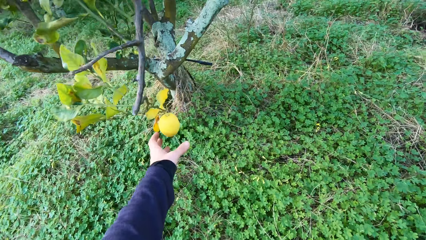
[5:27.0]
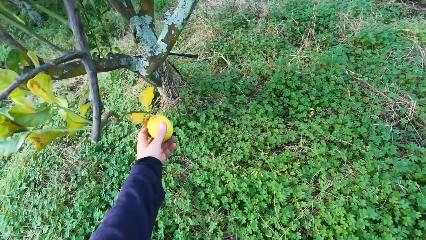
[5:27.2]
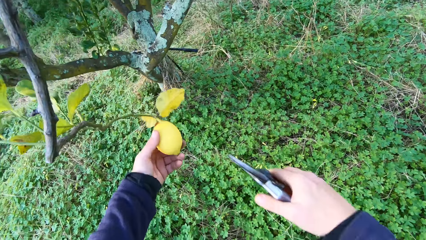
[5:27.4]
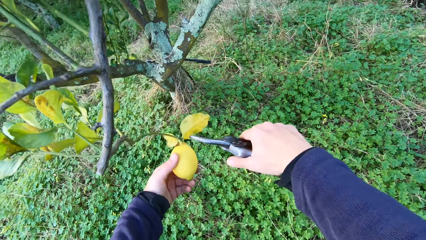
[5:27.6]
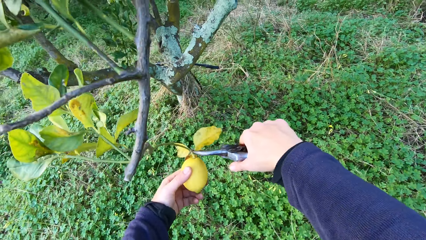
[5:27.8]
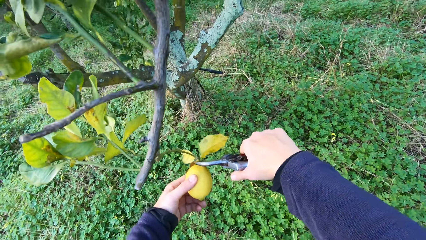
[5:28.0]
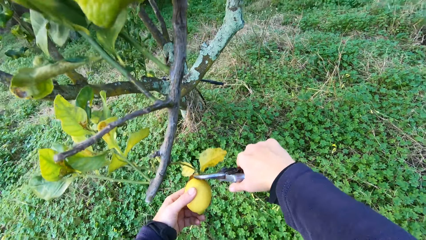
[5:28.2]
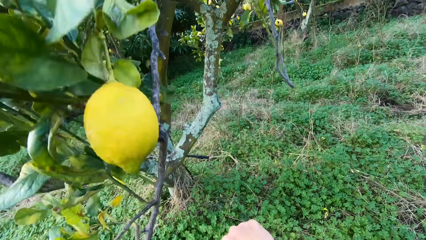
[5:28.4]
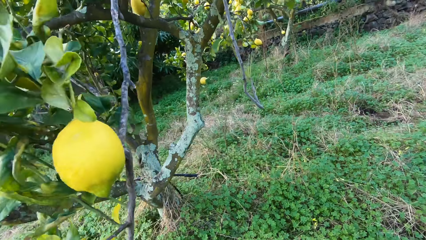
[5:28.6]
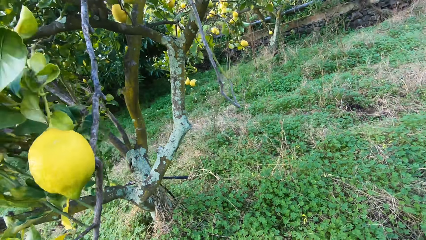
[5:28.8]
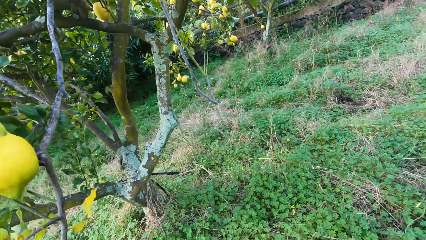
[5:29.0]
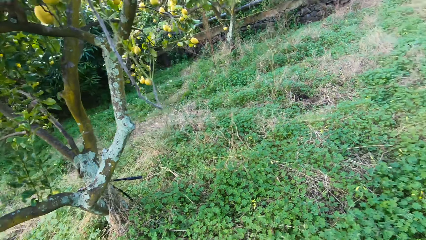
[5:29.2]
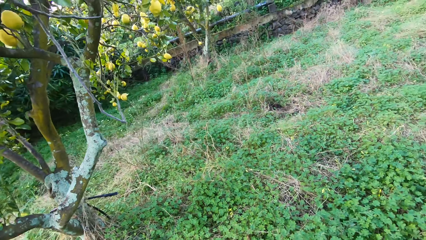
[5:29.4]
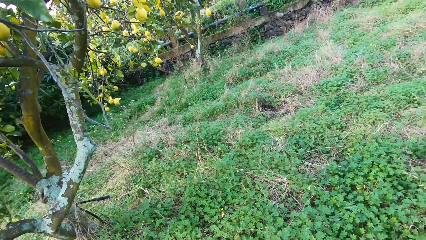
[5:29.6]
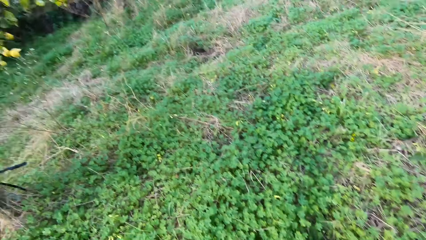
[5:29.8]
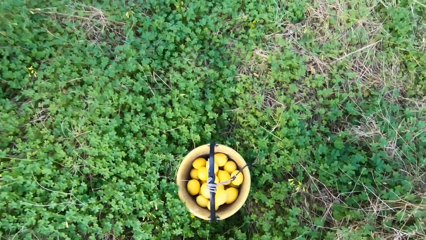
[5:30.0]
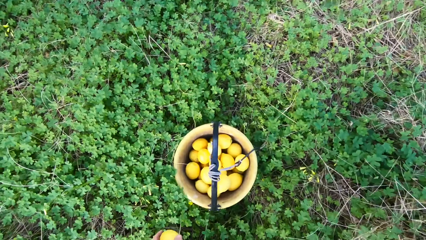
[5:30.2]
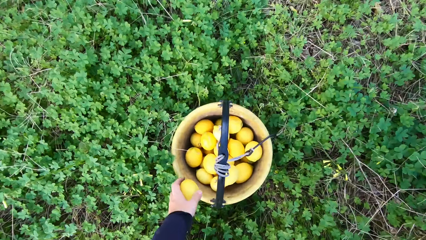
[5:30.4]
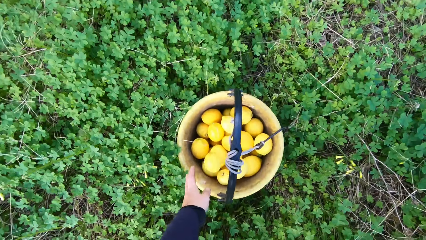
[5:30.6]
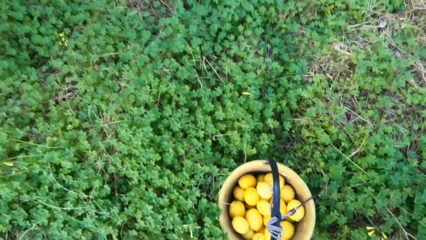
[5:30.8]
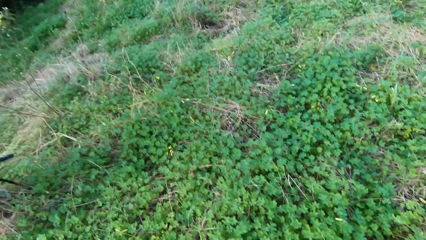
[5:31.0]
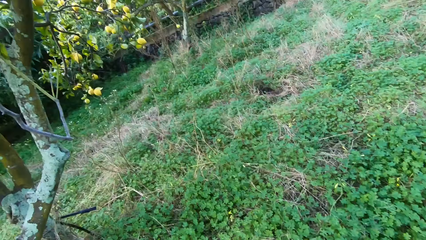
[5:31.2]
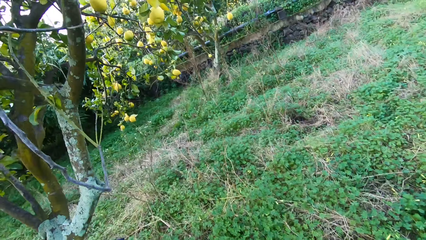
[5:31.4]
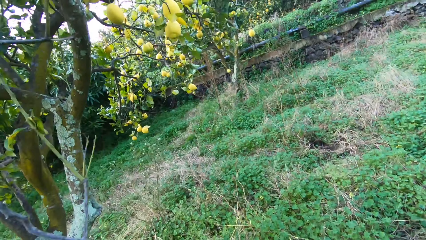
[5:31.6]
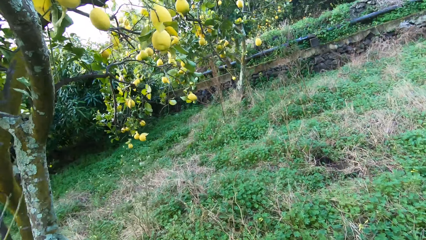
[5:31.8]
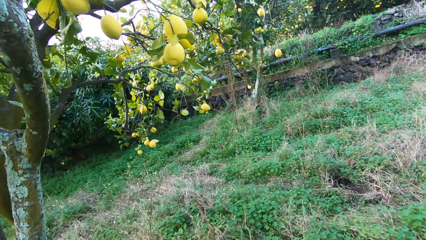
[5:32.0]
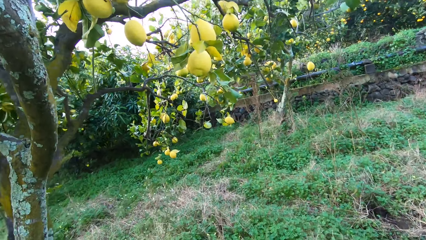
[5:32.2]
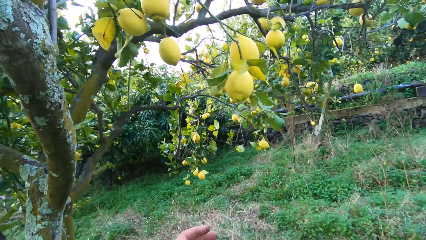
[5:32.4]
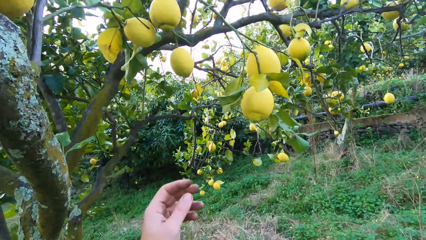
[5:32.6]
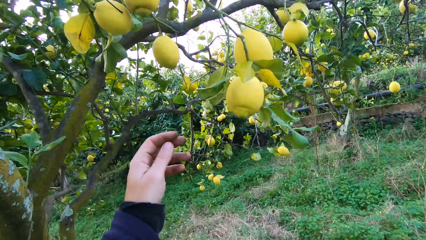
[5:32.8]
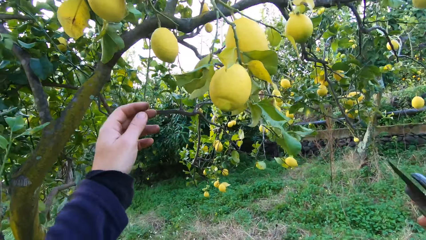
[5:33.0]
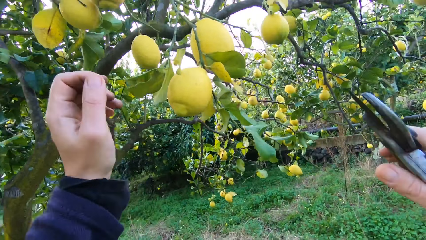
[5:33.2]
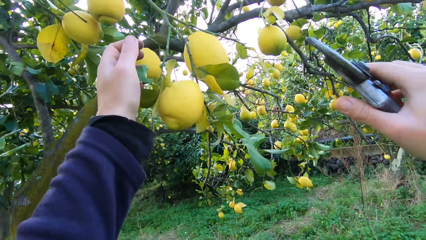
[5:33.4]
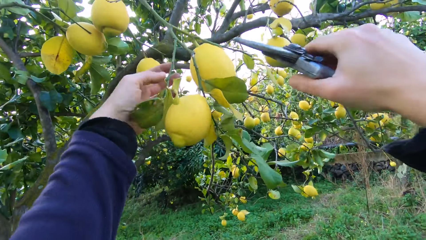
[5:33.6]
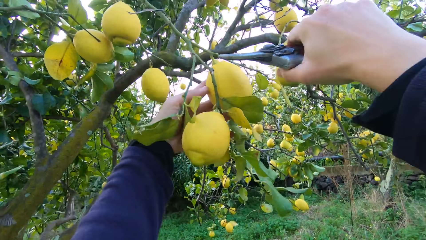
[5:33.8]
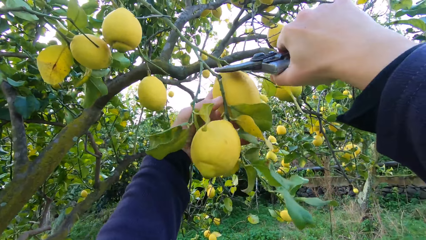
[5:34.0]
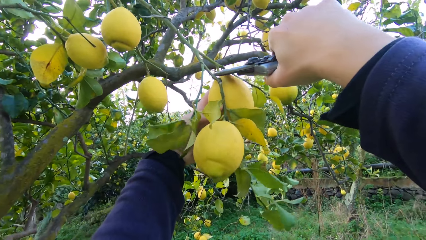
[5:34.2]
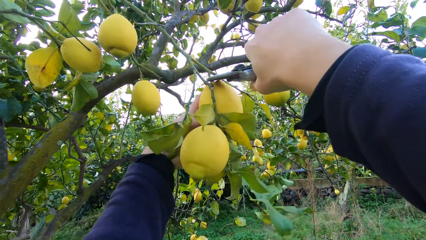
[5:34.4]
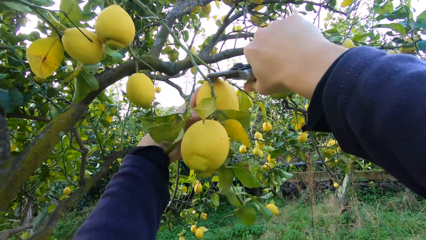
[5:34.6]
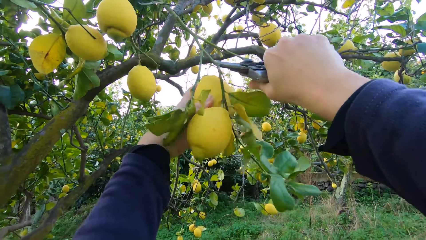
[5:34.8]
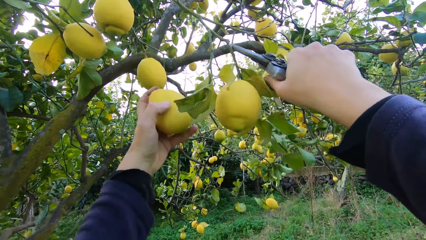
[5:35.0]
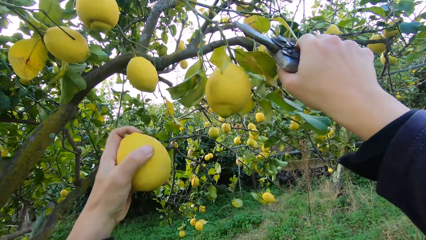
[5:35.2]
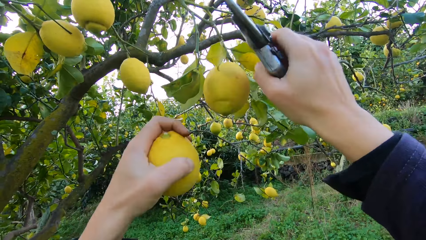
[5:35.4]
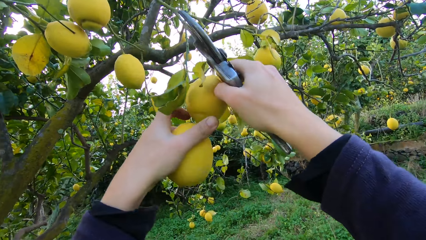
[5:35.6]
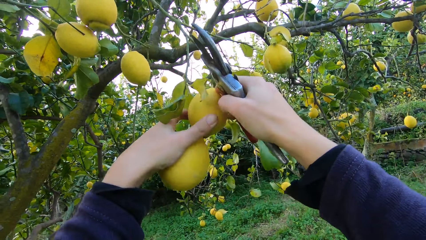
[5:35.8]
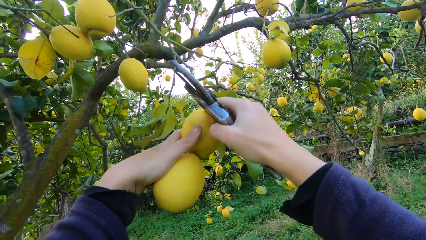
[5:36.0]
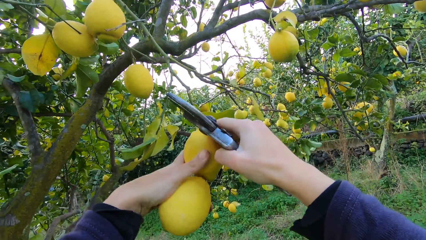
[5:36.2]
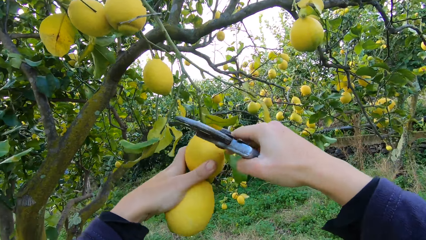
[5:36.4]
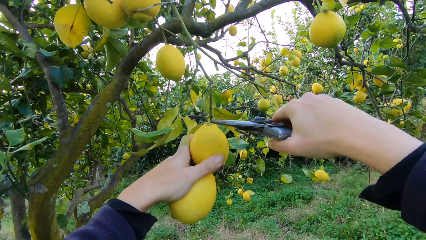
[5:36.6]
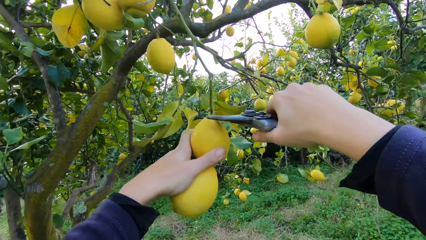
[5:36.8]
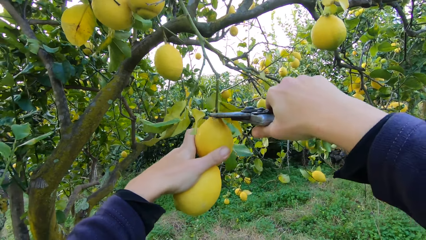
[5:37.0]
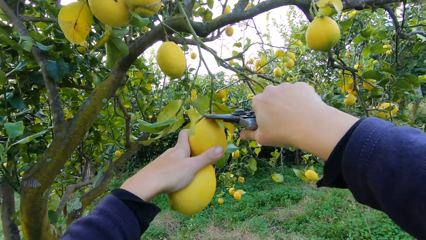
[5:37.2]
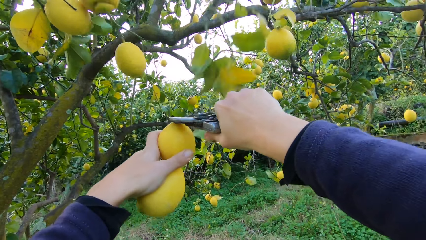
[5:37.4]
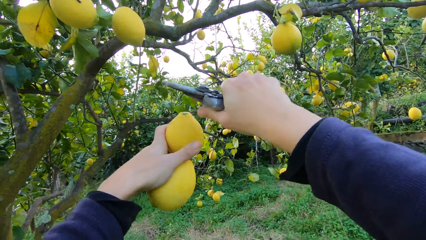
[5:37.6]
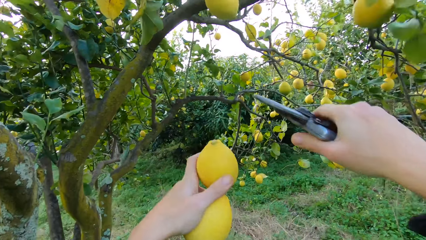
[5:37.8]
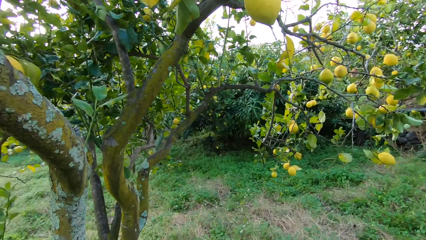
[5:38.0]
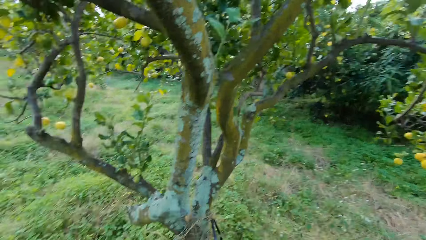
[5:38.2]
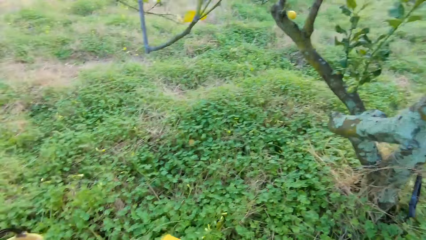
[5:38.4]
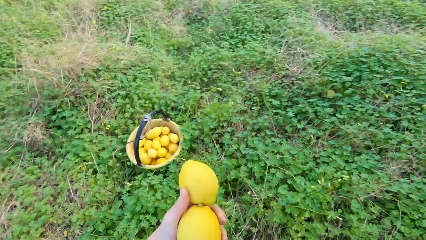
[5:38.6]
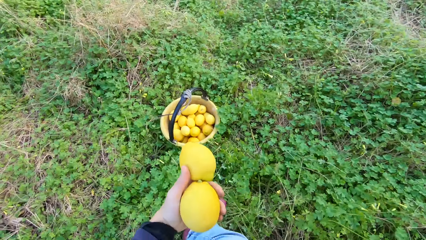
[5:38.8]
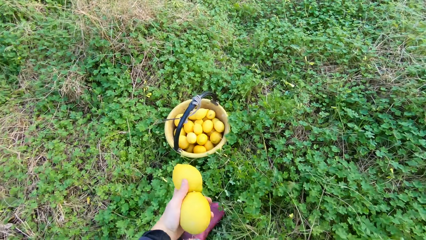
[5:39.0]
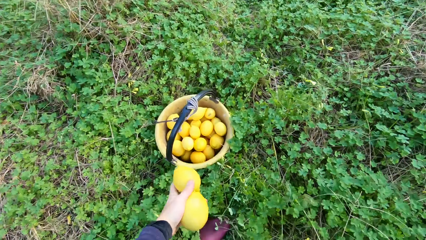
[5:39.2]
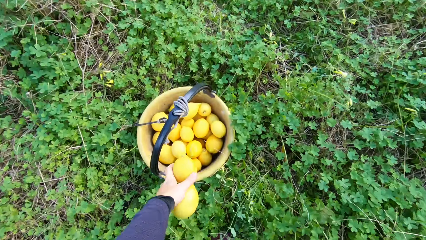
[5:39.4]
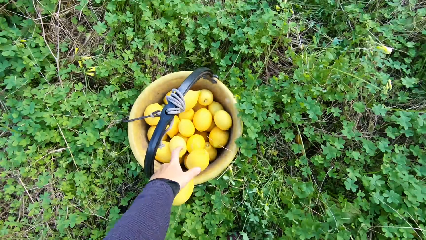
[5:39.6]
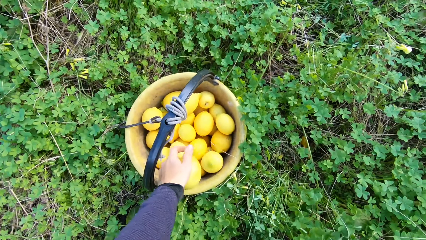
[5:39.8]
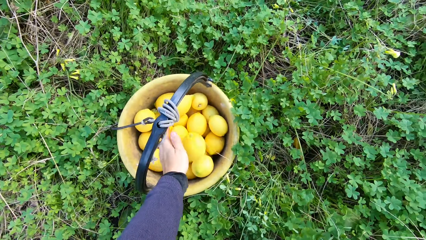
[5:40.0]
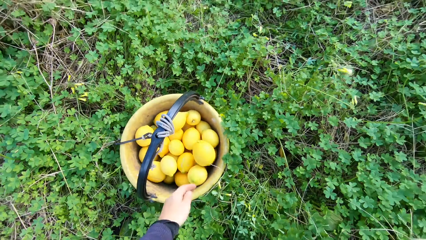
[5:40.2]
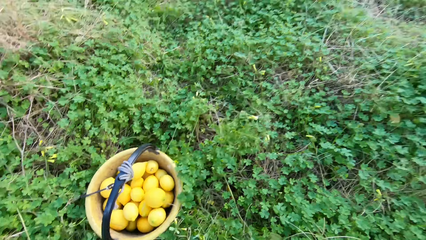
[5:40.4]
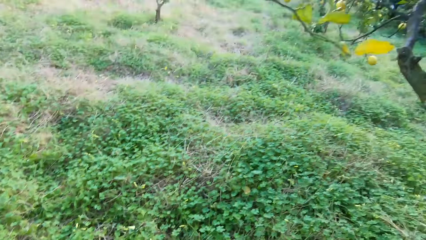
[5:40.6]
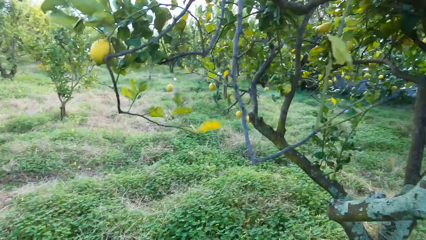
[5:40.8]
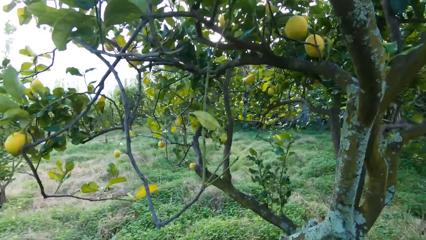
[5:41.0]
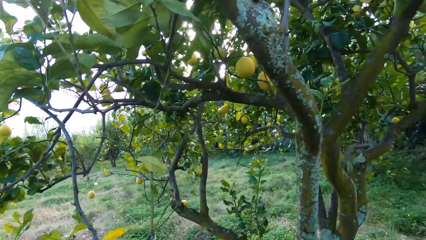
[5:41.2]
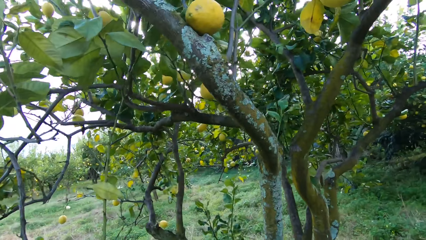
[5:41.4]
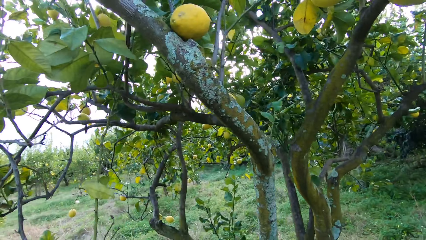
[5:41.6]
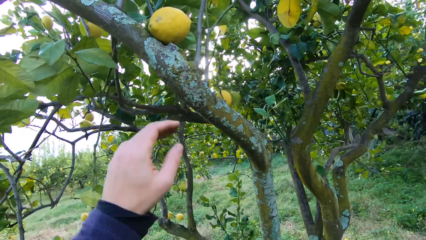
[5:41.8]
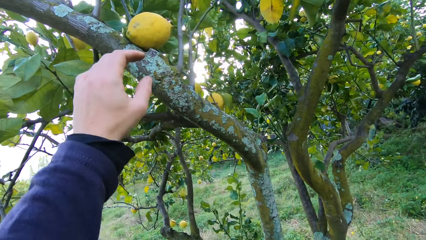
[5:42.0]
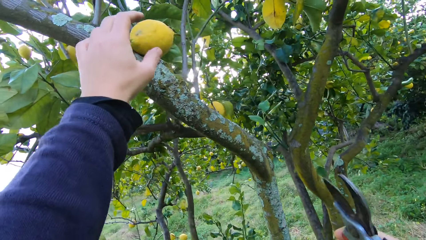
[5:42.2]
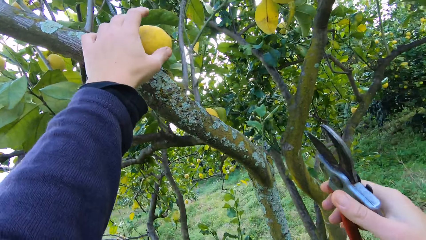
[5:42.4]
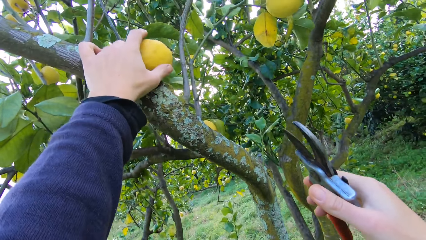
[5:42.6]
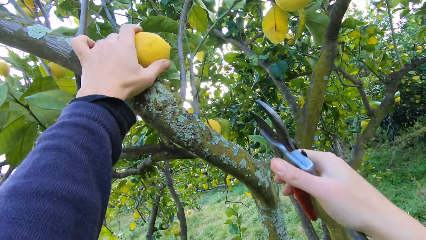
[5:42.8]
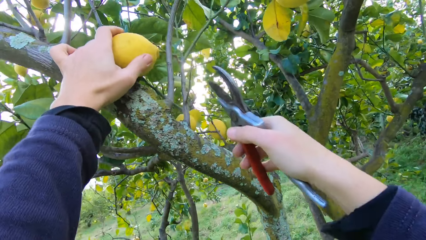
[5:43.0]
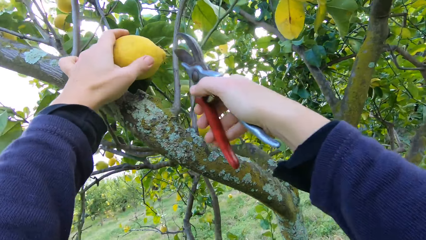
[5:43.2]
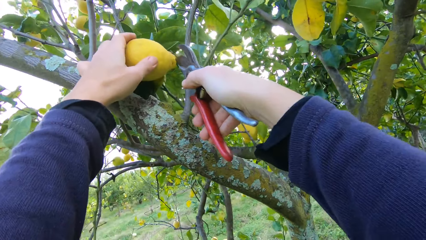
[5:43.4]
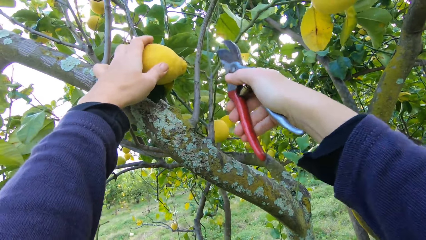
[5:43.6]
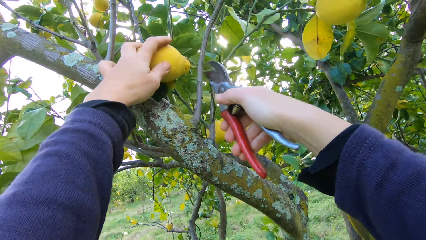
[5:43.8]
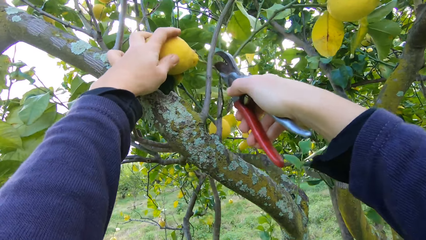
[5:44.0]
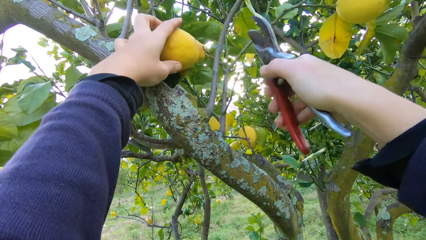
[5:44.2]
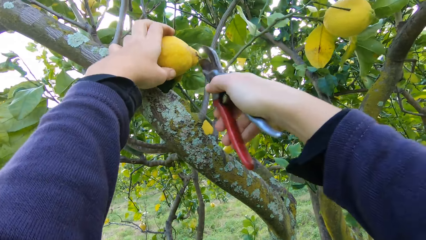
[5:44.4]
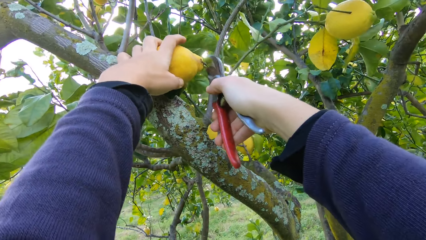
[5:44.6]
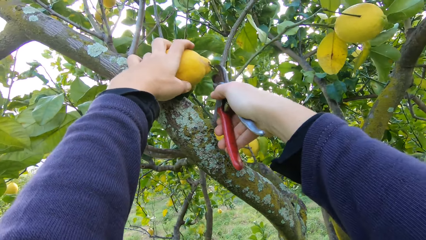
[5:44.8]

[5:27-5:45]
The camera wearer grabs an orange or lemon. They cut the stem off. They pluck another lemon from the tree with the plier. They throw the lemon into the bucket. They grab an orange. They cut the stem off. They pluck another lemon from the tree with the plier. They pluck another lemon from the tree with the plier again. They grab an orange. They pluck another lemon from the tree with the plier. They cut the stem off. They throw the lemon into the bucket. They grab an orange.
